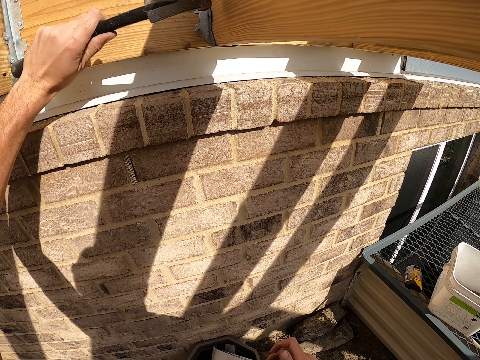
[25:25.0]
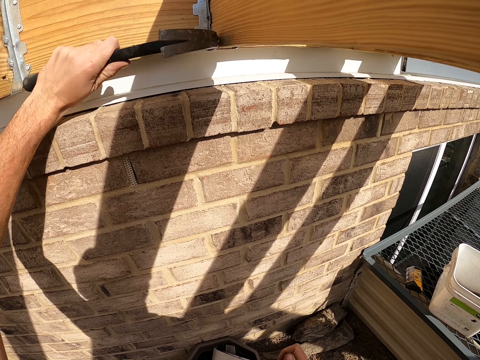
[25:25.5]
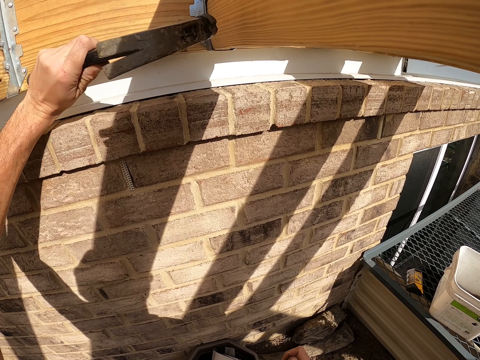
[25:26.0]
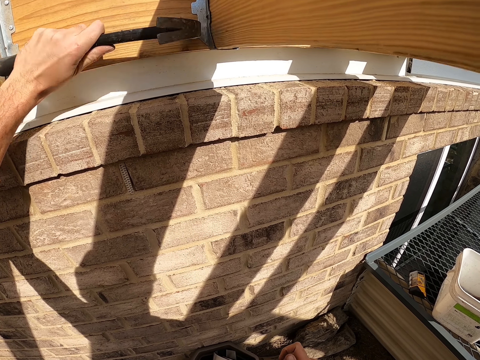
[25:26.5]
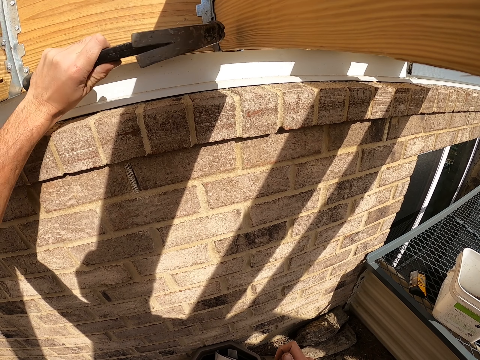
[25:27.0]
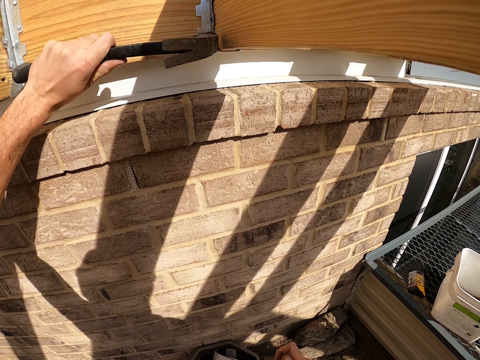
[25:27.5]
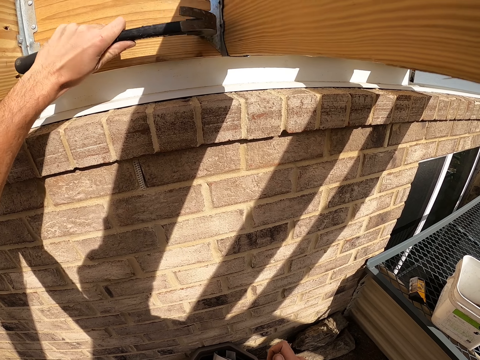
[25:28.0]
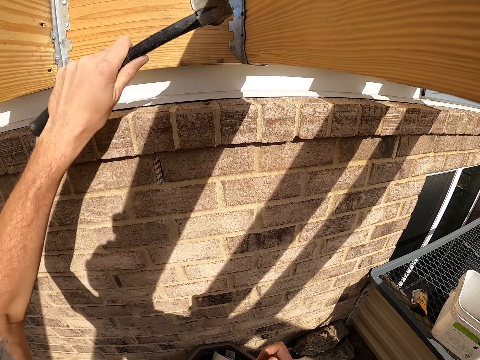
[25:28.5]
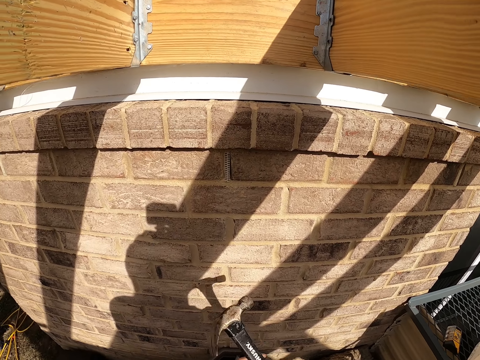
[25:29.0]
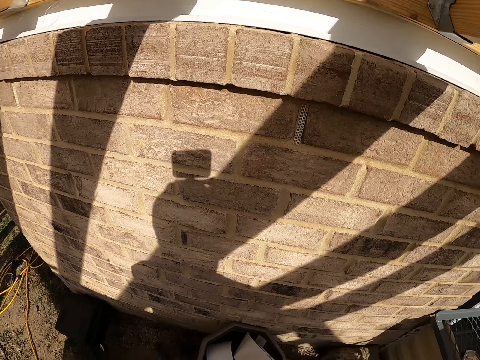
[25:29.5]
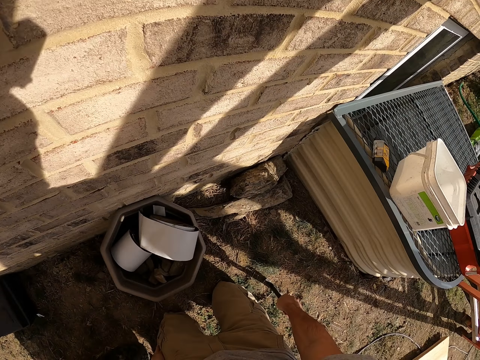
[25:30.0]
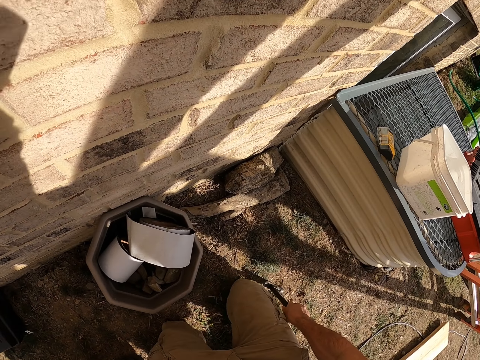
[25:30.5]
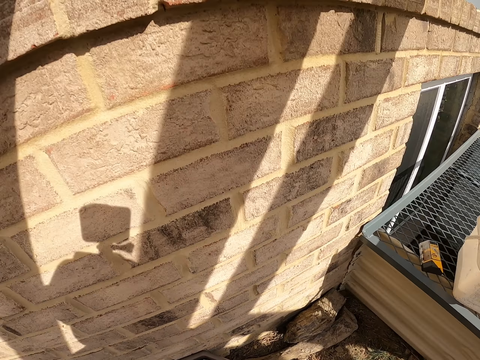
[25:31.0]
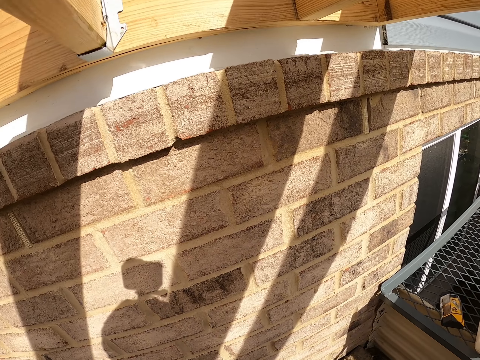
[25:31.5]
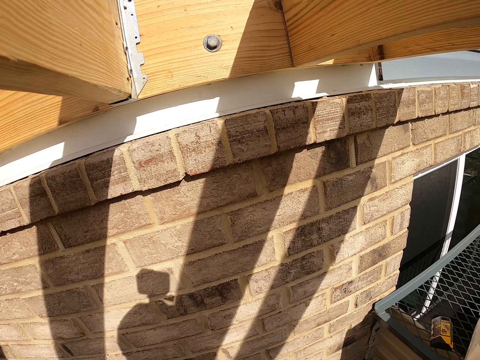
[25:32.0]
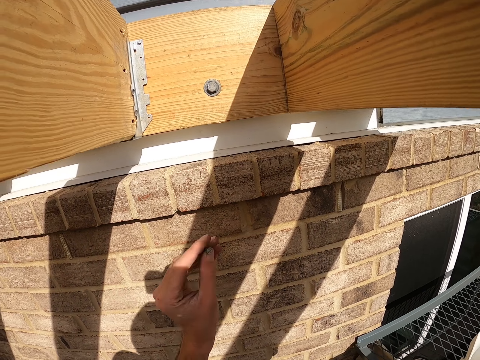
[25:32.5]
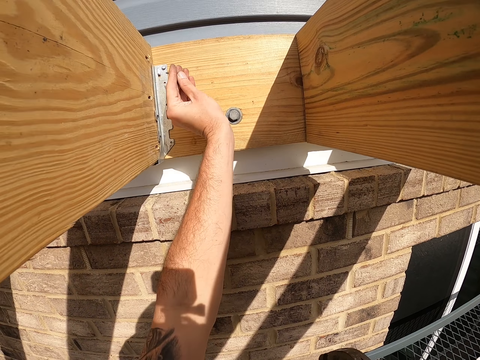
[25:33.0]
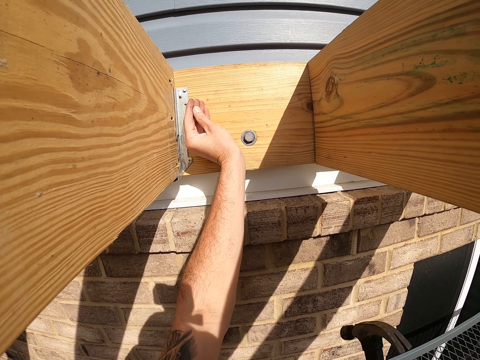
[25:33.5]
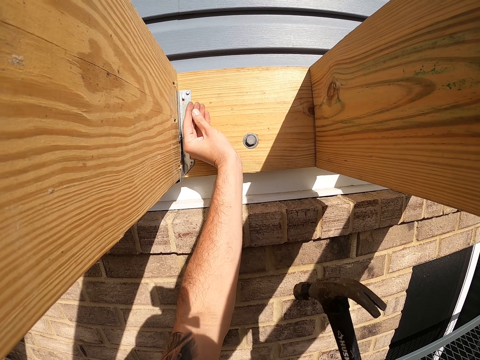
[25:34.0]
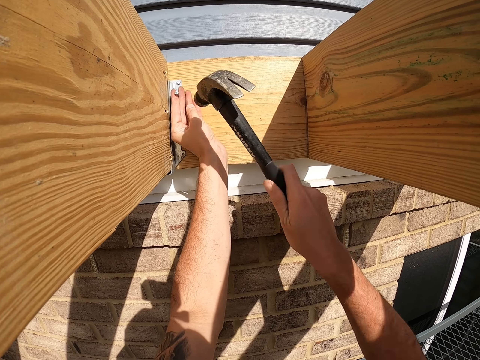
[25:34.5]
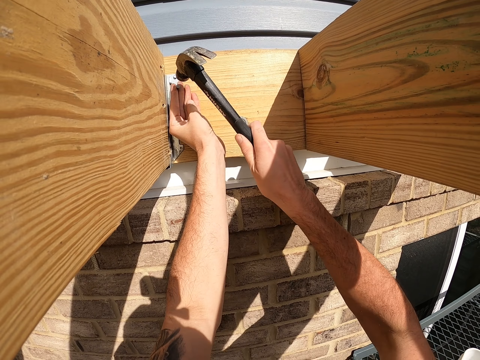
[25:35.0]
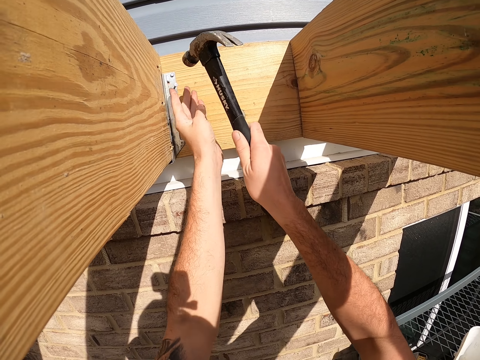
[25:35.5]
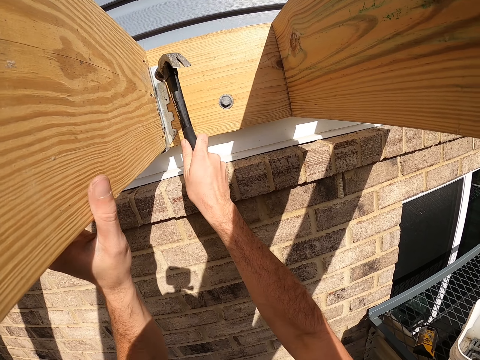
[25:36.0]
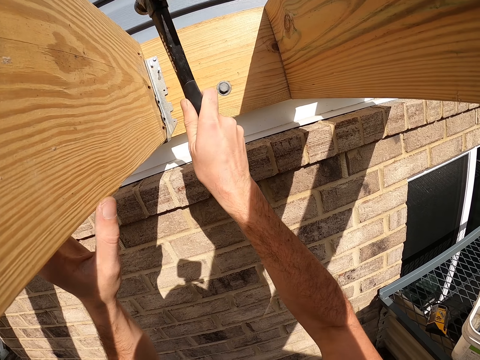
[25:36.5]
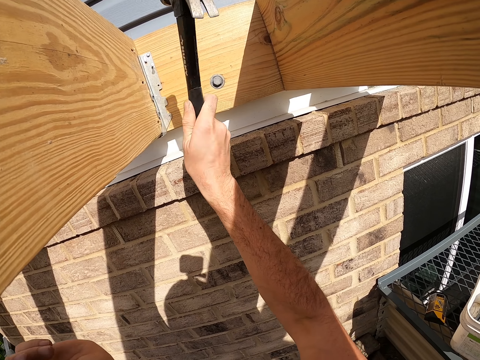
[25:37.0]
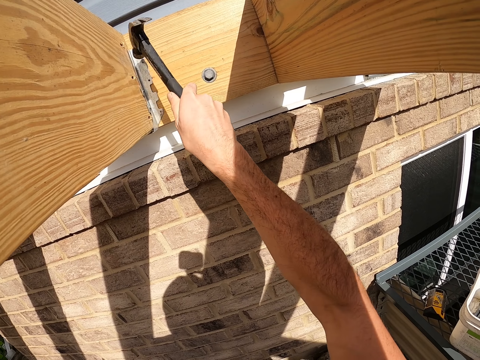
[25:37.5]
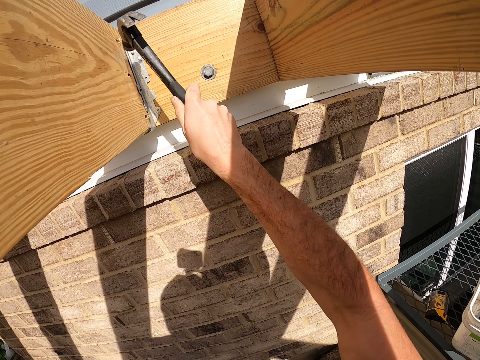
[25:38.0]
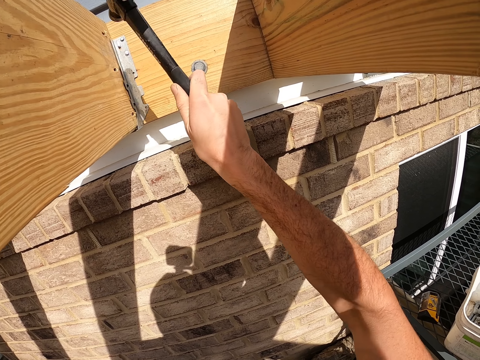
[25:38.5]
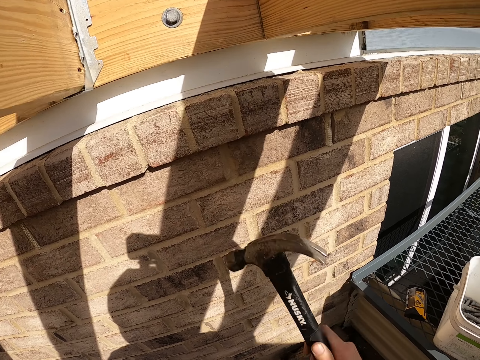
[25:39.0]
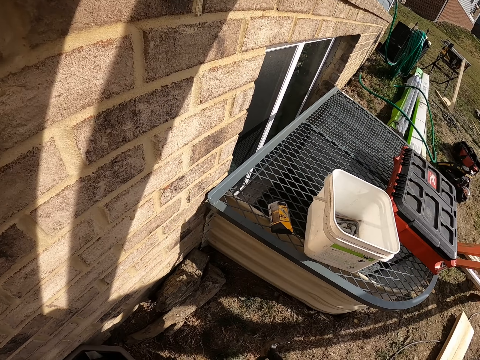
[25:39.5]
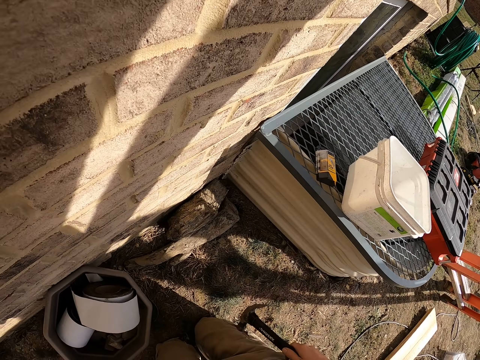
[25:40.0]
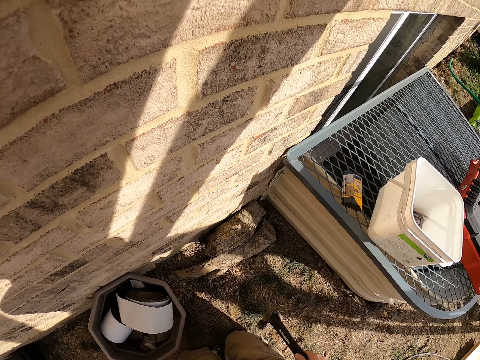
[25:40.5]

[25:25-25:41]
The camera wearer places the hammer on the ground. He holds the nail. He places the nail on the metal. He hits the nail with the hammer. He places his hand on the wood.

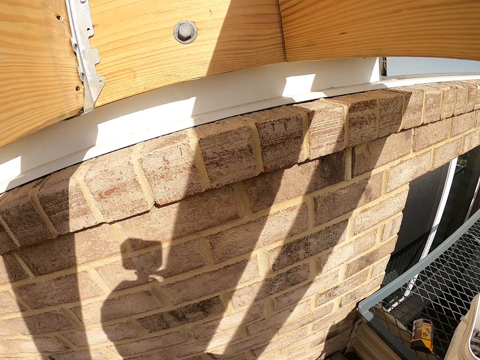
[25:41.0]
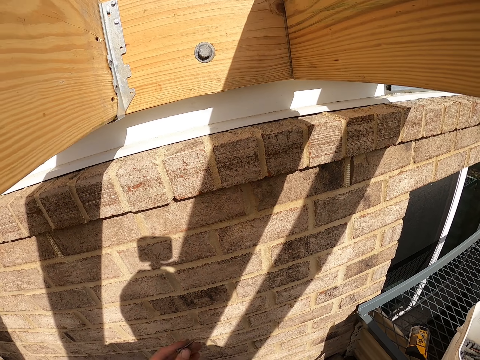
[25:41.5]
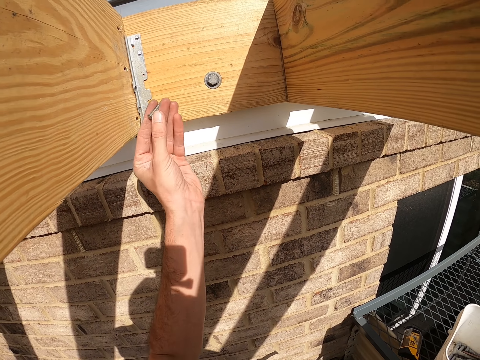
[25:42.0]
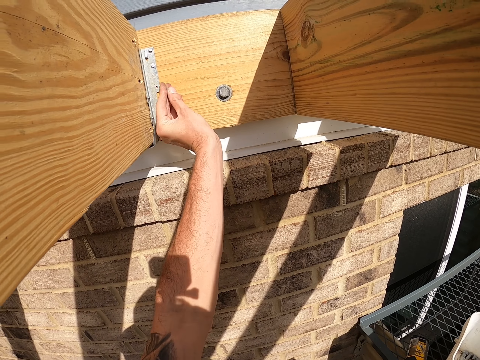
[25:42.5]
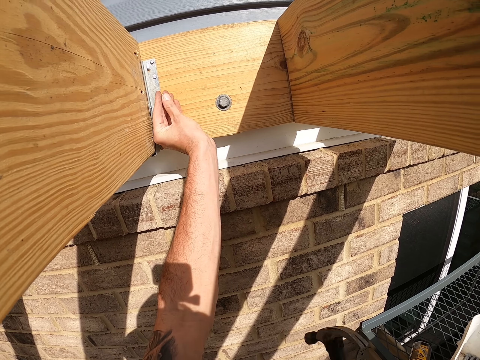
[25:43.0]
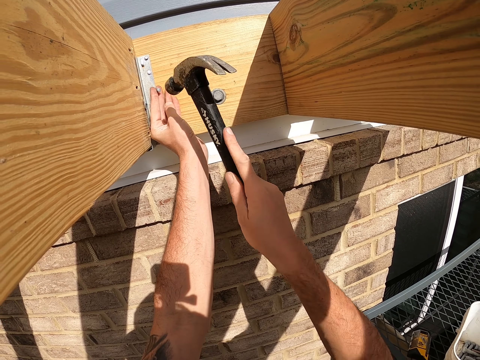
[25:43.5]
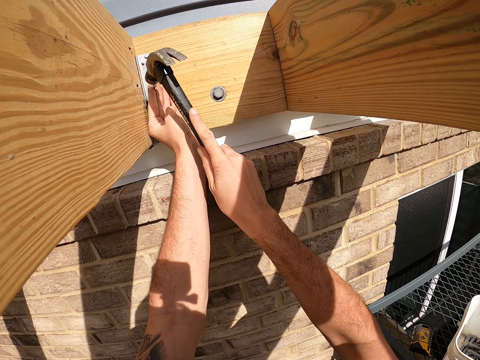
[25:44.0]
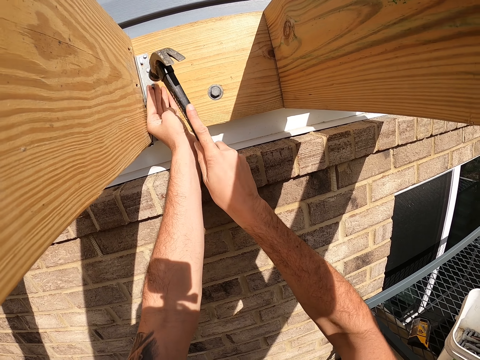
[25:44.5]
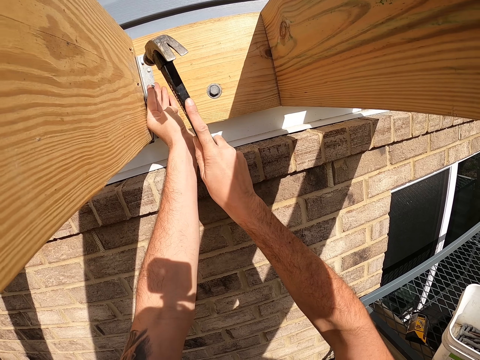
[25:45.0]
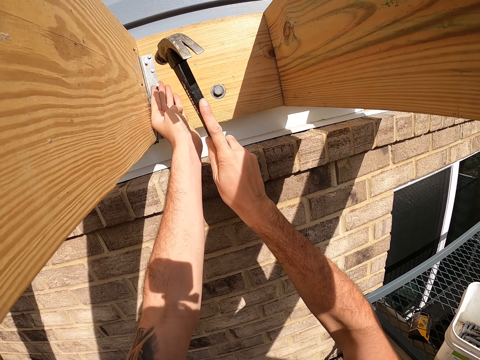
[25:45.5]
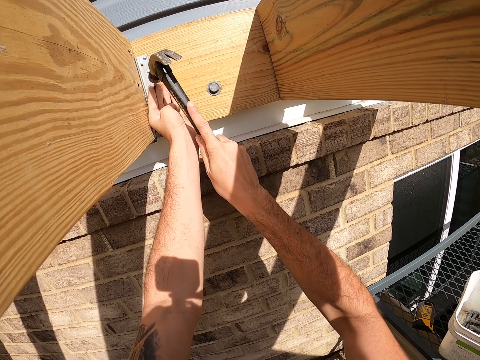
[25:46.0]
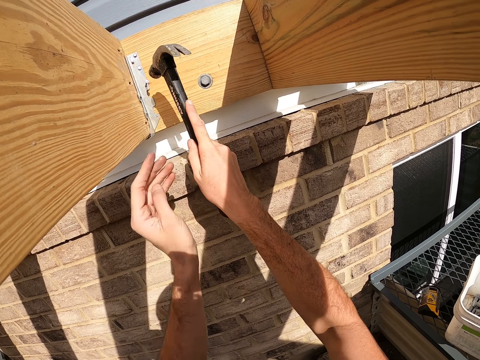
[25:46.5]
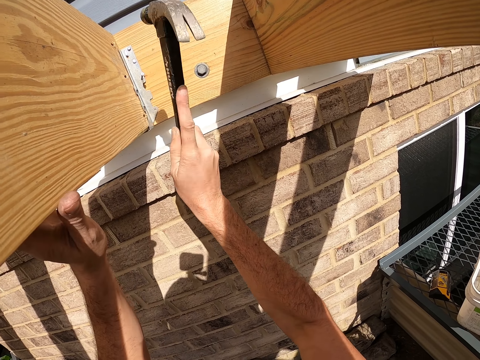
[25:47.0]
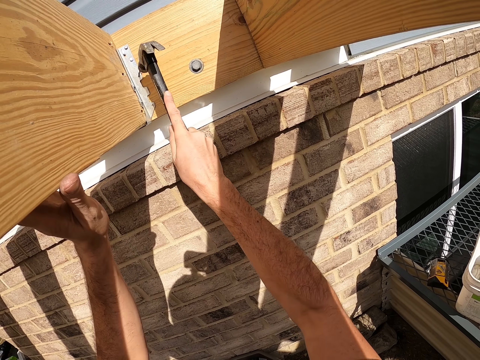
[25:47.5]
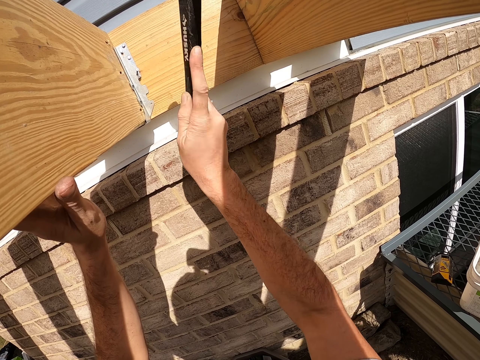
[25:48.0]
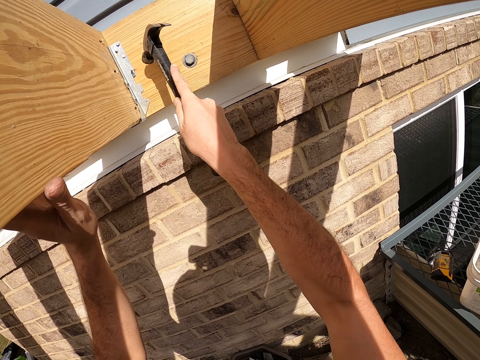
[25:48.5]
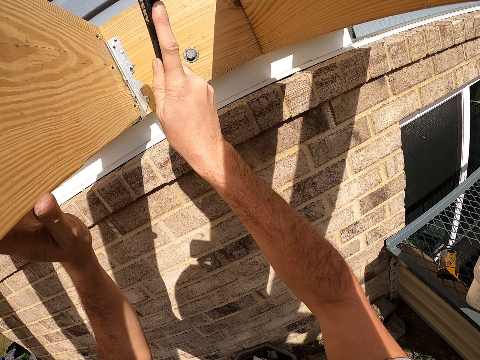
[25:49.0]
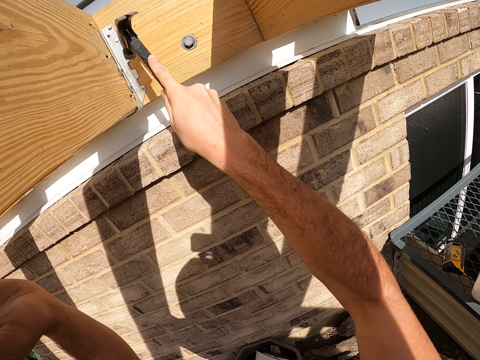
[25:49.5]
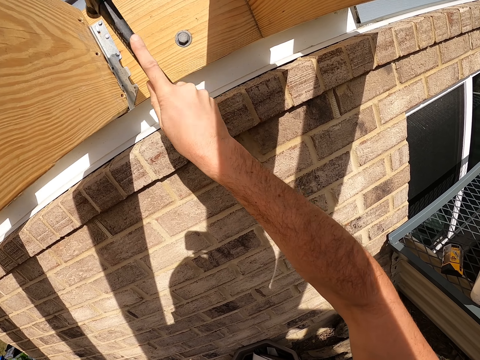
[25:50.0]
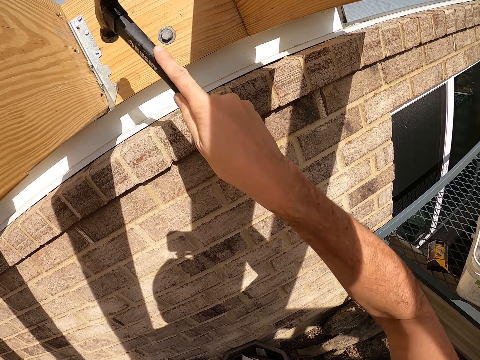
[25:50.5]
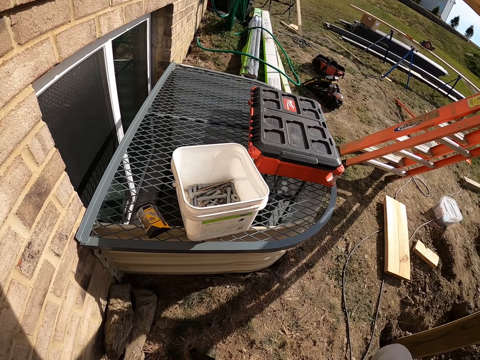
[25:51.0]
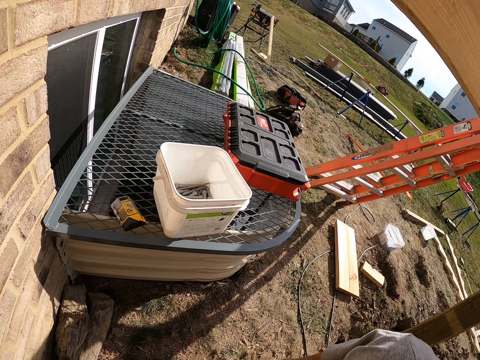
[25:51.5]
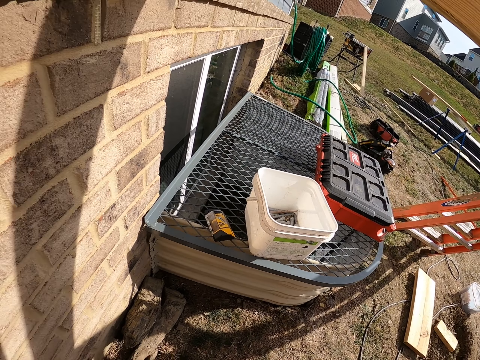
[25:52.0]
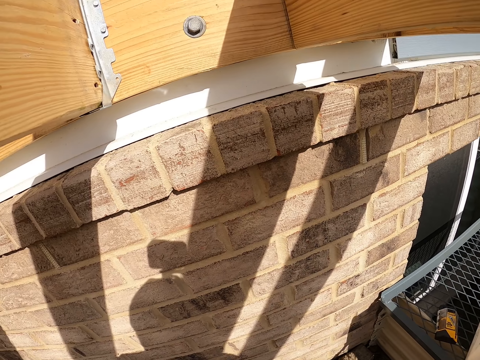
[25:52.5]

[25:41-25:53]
The camera wearer places the nail on the metal. He hits the nail with a hammer. He places his hand on the wood.
